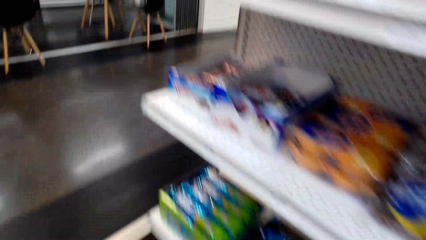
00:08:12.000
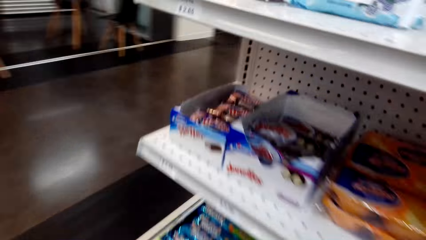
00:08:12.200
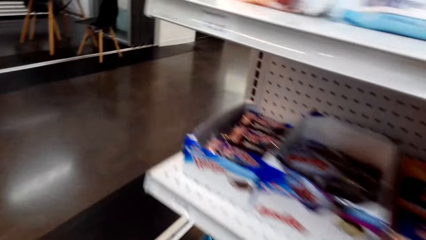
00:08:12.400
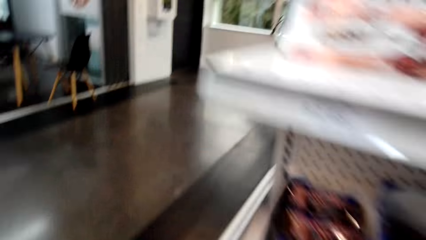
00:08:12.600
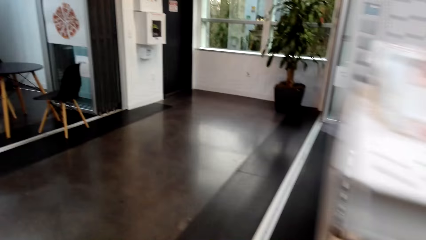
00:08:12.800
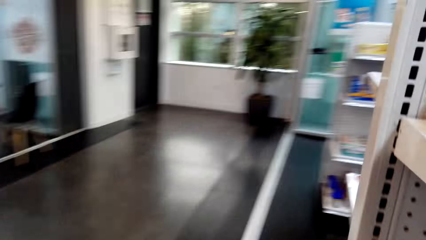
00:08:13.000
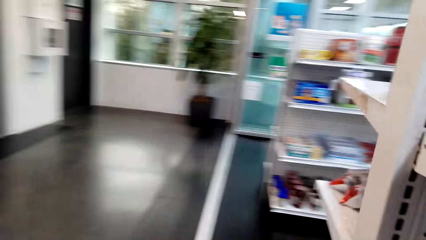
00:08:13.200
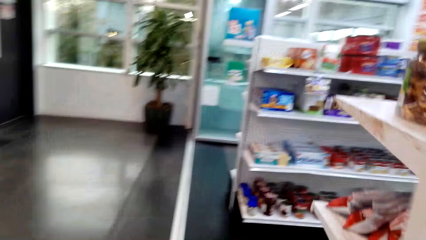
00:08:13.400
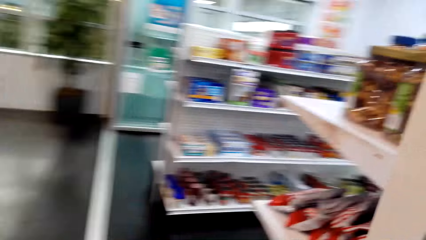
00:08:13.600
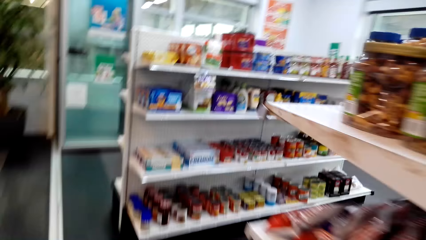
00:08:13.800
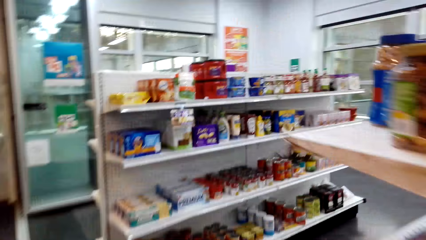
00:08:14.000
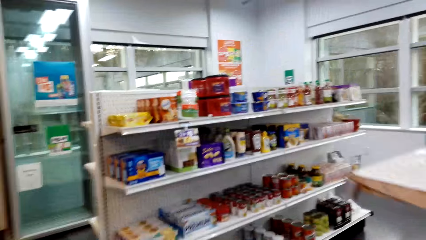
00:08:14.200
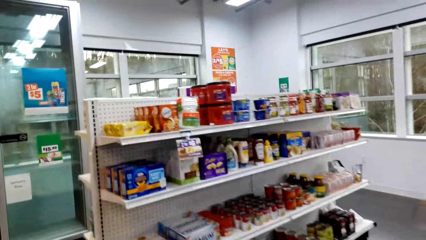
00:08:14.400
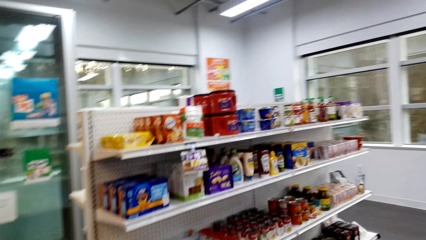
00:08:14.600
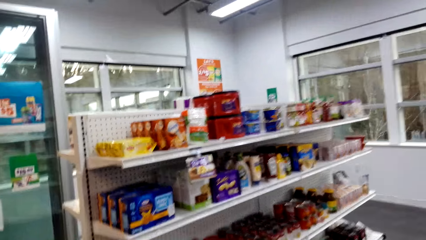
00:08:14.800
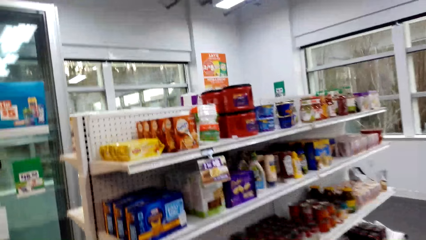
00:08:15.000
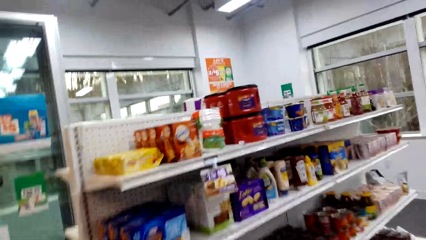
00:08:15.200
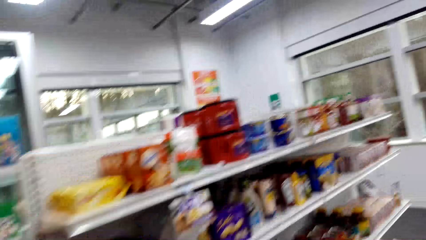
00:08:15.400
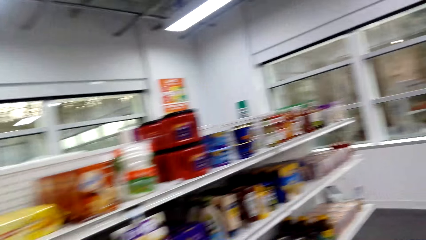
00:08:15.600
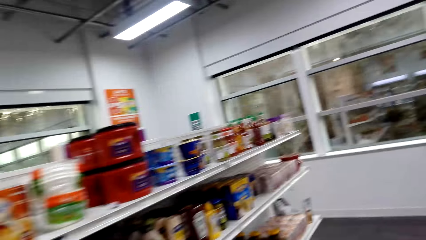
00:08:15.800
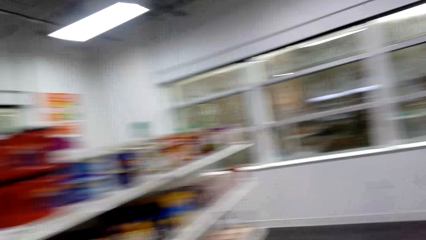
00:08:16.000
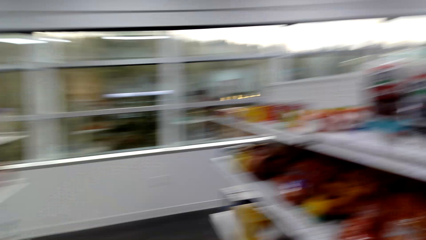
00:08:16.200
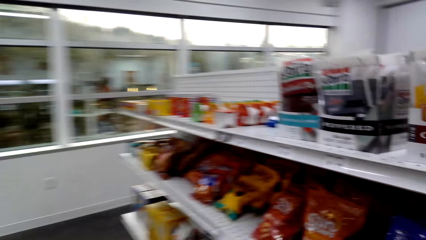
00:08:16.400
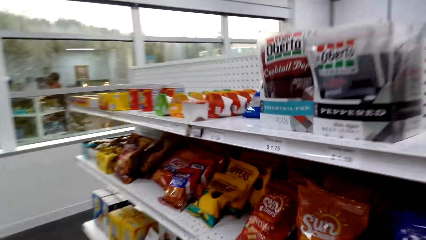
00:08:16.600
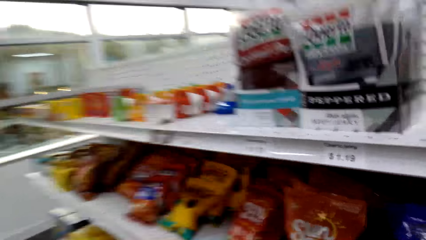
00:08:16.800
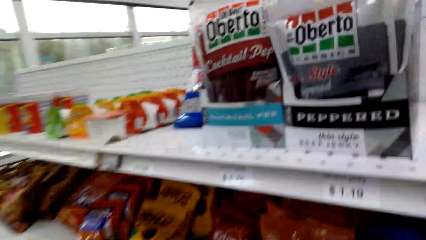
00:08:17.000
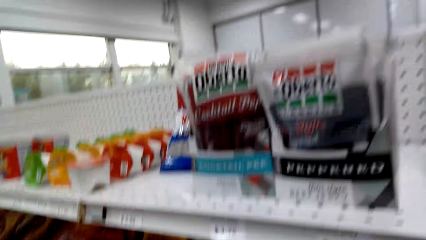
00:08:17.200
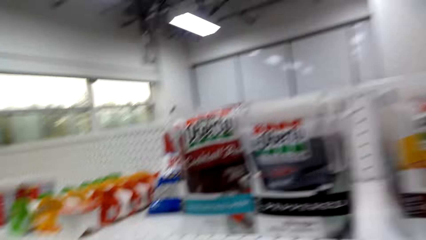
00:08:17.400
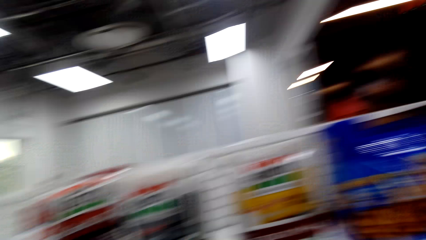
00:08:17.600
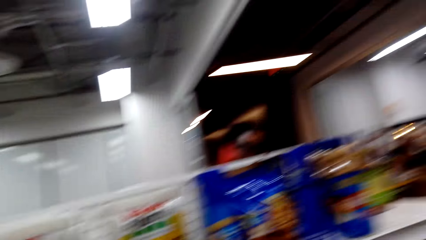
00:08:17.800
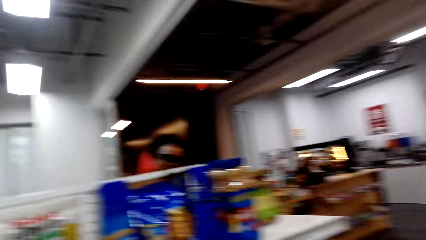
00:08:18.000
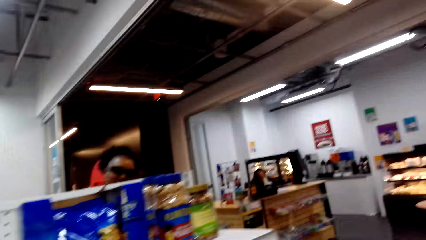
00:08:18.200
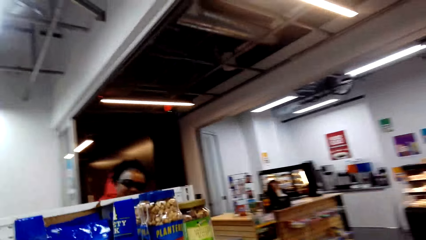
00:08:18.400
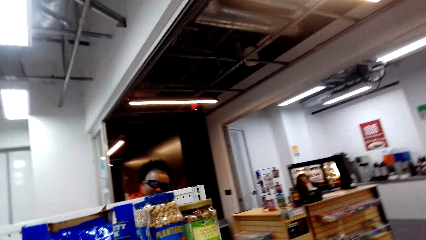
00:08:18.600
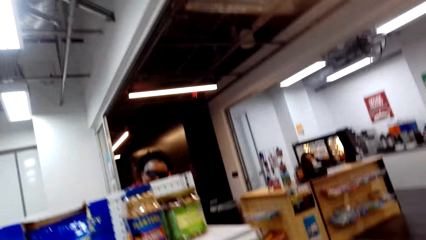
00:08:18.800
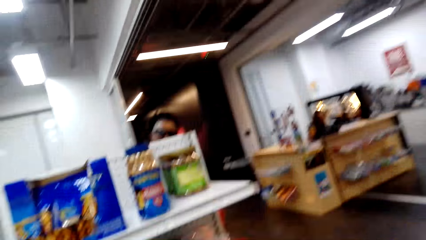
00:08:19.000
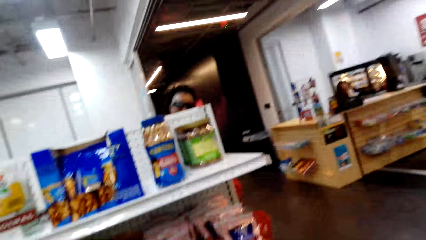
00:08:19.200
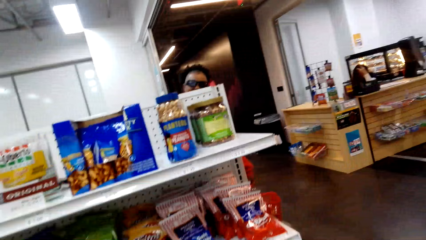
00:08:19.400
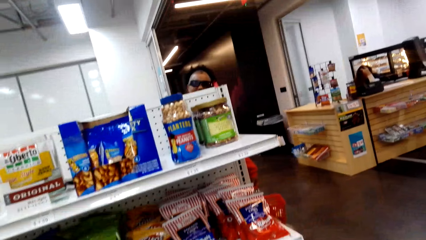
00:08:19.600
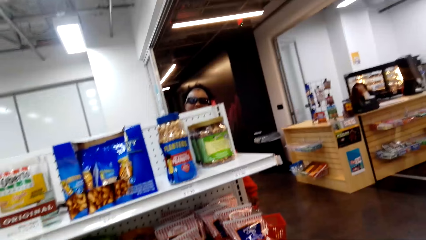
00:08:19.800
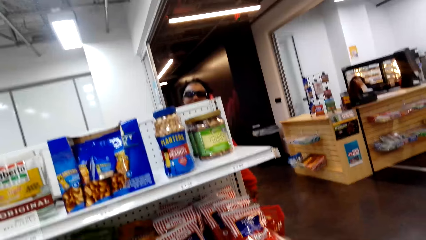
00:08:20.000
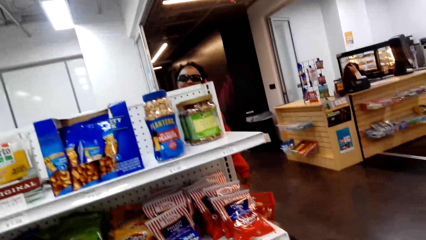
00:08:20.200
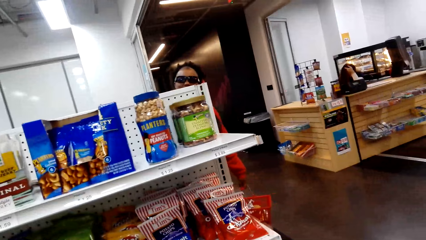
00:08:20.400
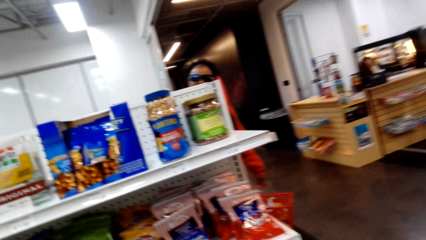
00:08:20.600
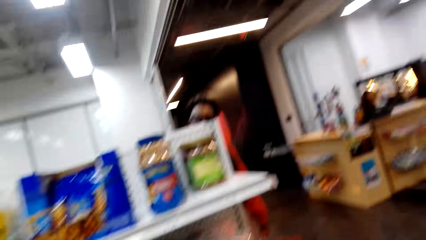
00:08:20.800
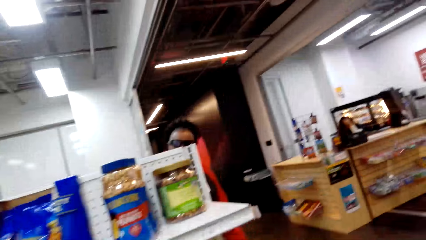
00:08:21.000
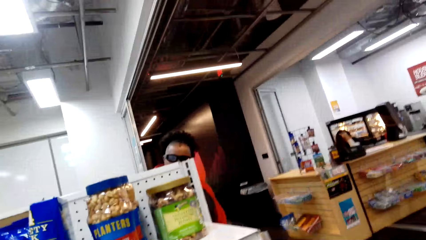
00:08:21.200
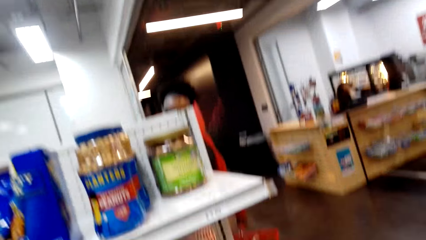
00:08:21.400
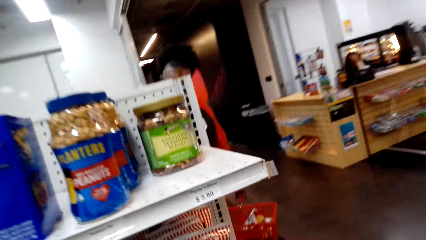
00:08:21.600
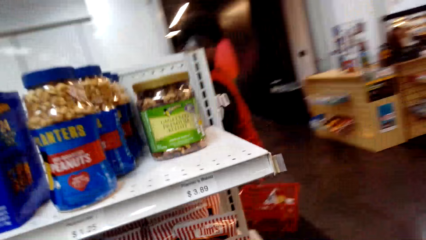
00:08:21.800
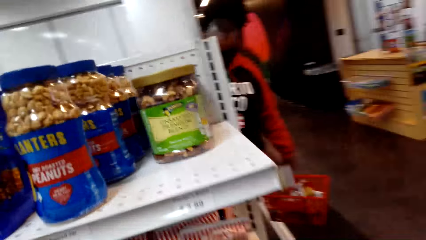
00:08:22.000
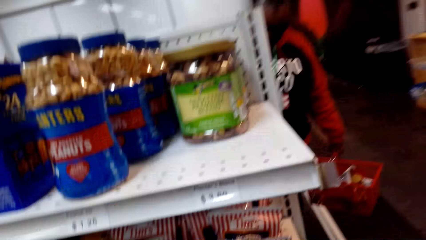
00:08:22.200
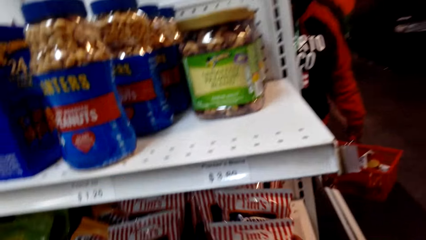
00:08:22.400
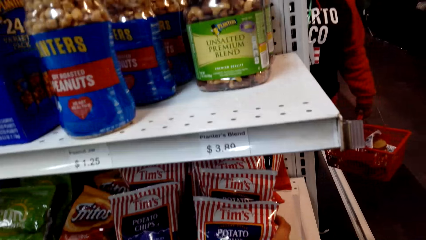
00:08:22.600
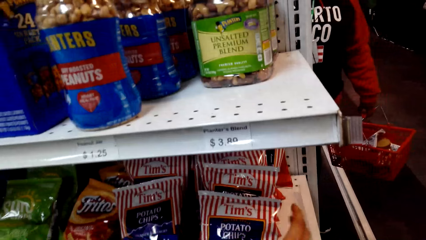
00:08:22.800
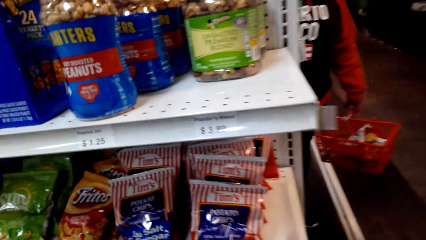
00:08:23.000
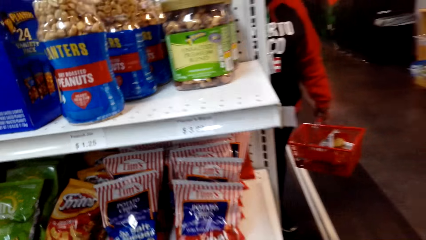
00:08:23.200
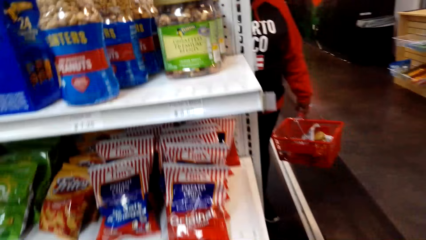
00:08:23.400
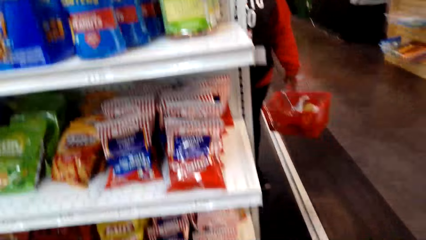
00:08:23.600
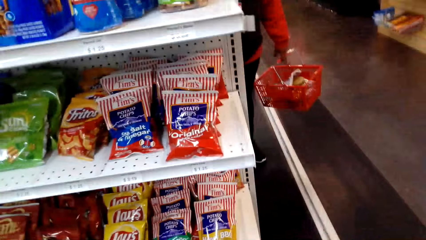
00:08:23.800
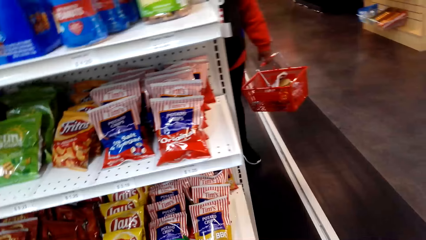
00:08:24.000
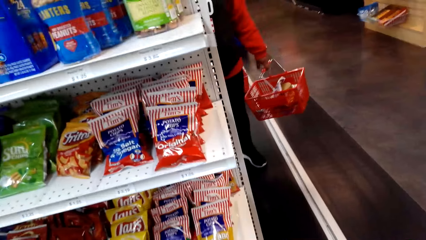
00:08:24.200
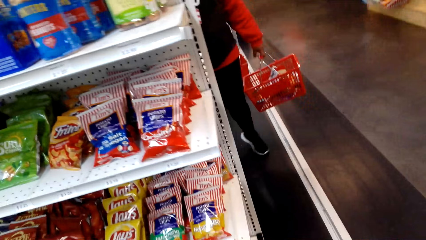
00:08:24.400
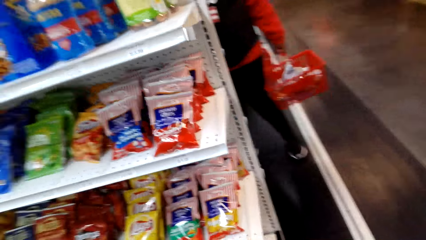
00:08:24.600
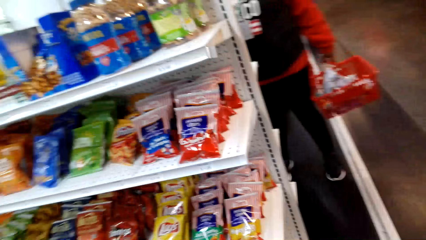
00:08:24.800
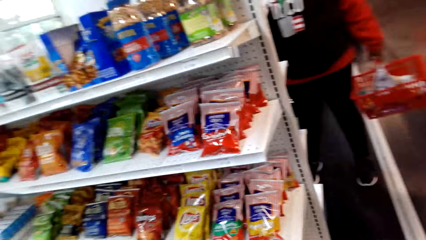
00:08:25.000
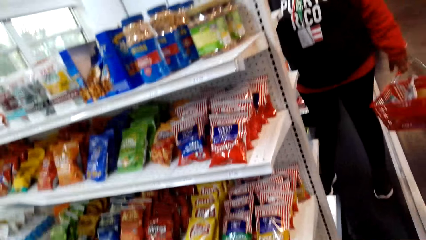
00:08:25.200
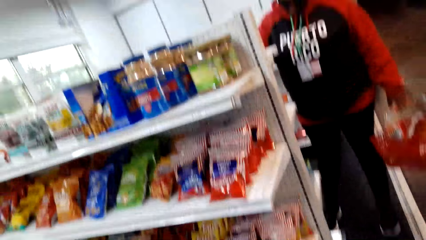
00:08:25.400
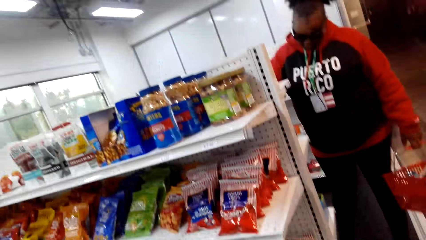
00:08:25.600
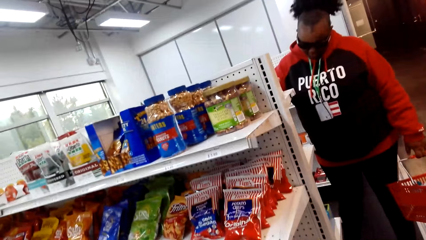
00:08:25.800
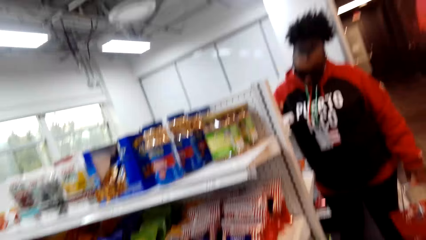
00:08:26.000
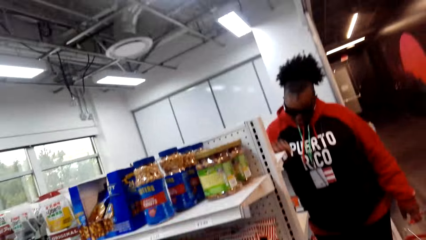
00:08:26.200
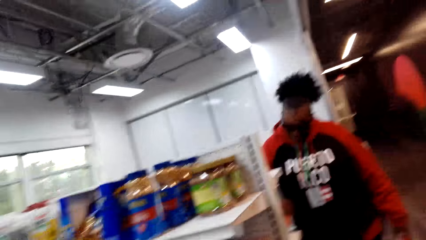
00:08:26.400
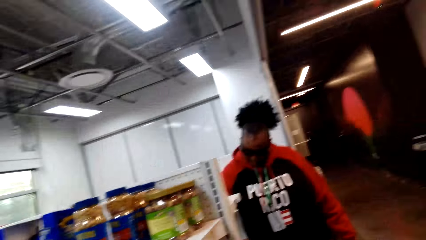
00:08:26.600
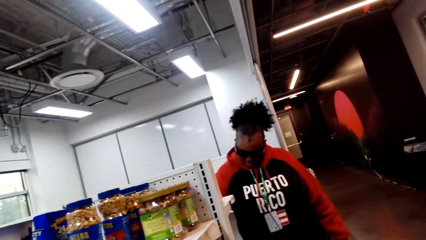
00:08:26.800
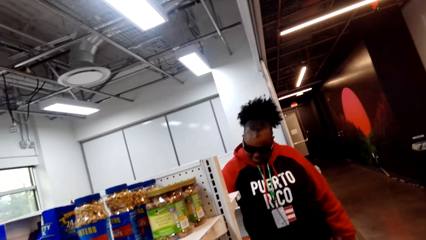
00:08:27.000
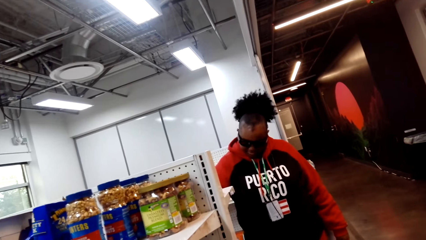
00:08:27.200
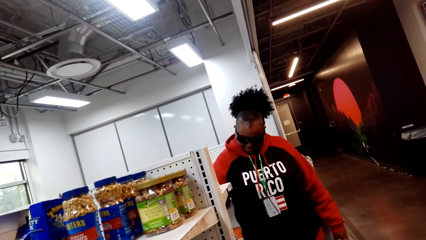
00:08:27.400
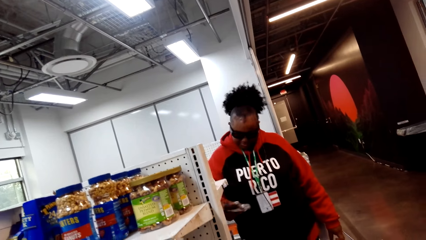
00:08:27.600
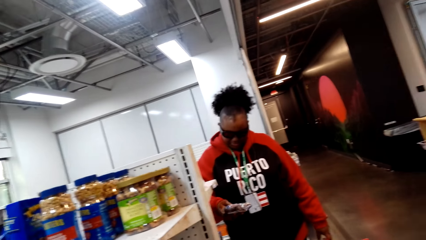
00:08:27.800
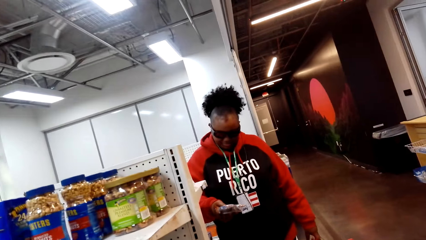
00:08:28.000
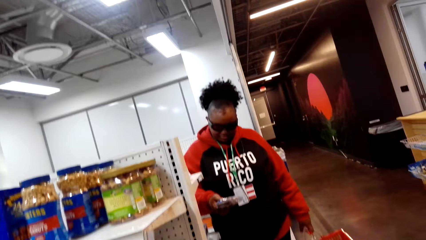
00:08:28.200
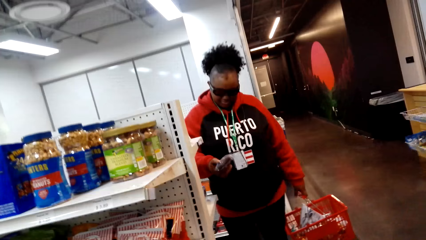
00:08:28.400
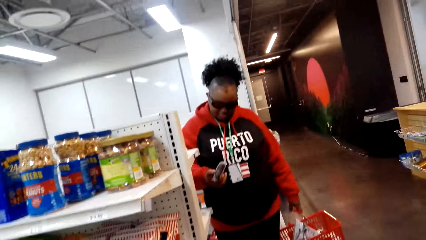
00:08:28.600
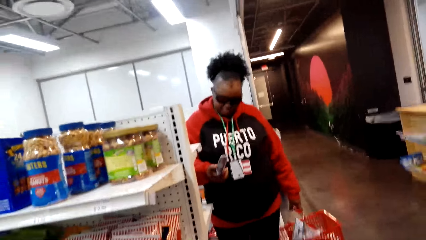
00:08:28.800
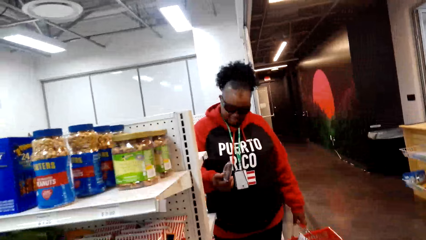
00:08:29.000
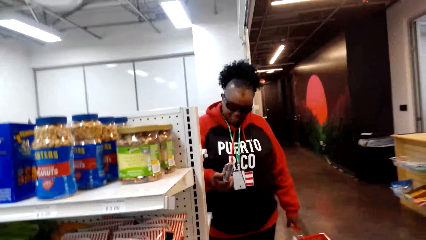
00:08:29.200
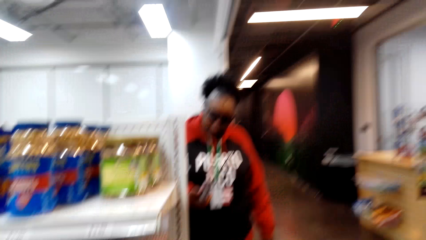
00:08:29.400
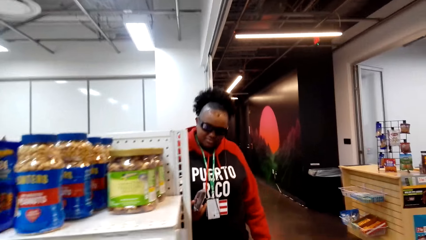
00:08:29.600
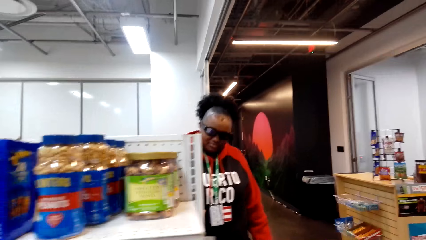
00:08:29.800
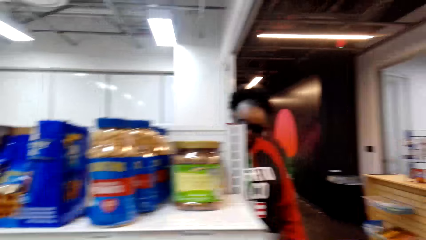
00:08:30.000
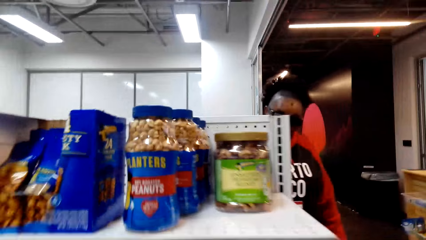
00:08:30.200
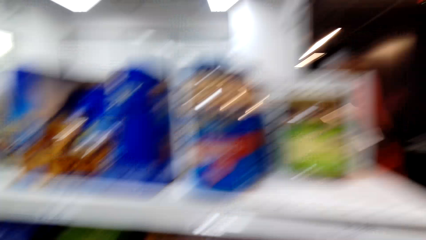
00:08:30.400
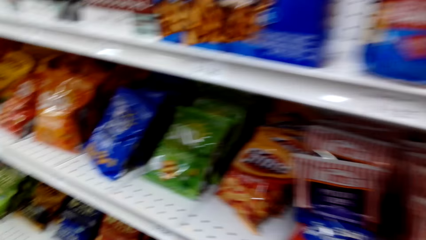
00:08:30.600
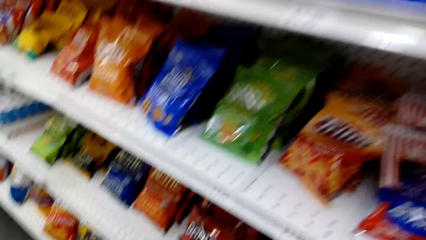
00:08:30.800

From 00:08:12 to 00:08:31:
The camera wearer holds Potato Chips from the shelf. She drops her hand from the shelf. A woman walks with a shopping basket. The woman holds something on her hand. She picks an object.
